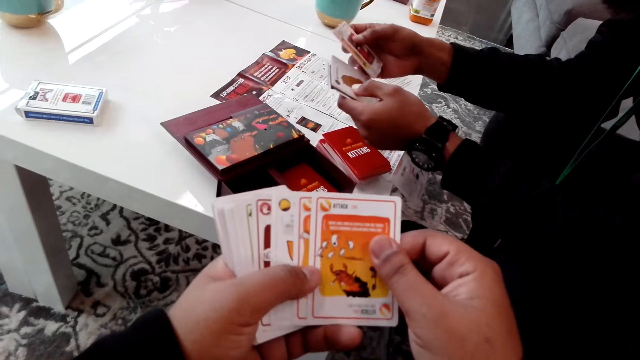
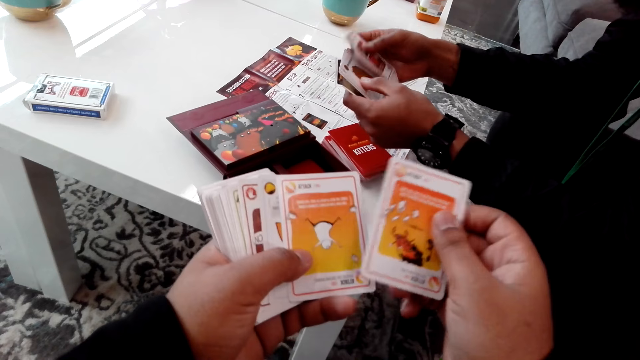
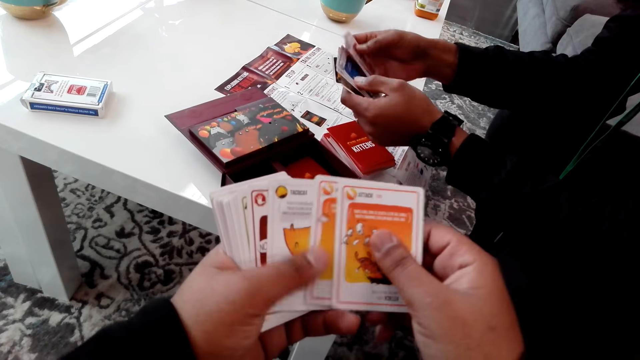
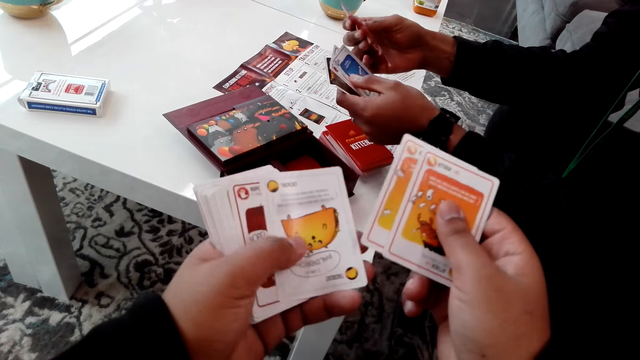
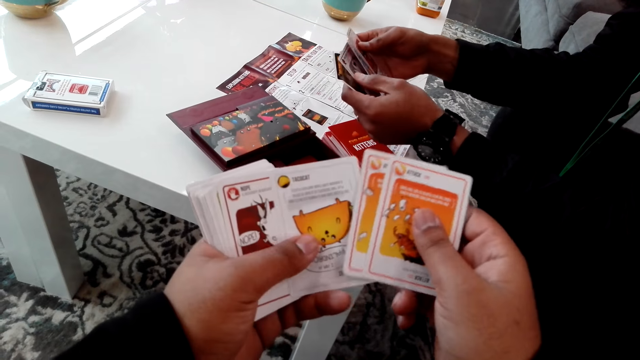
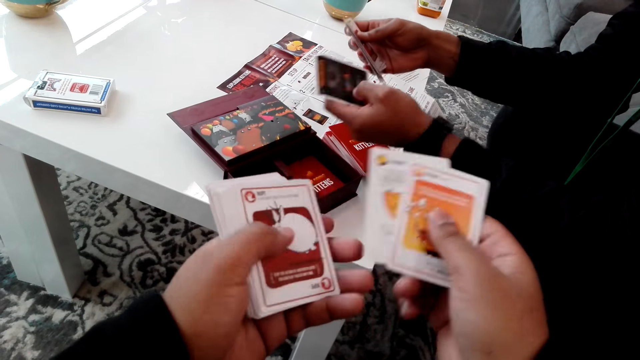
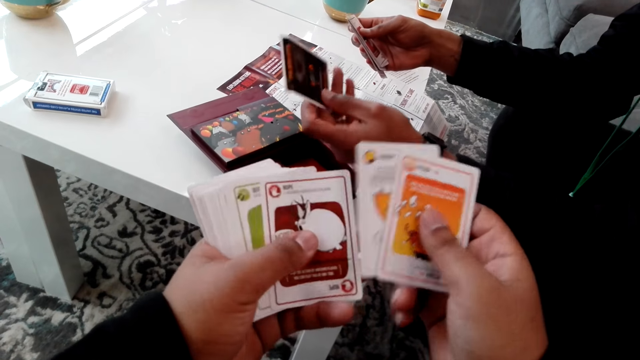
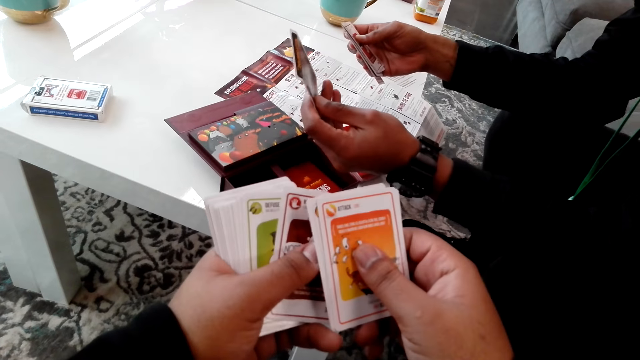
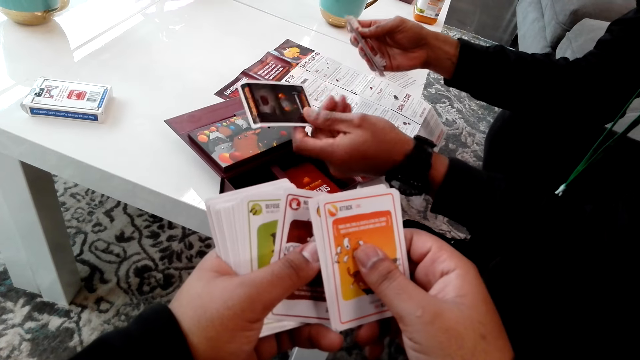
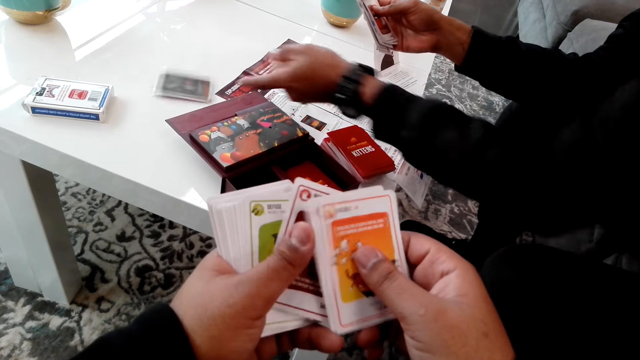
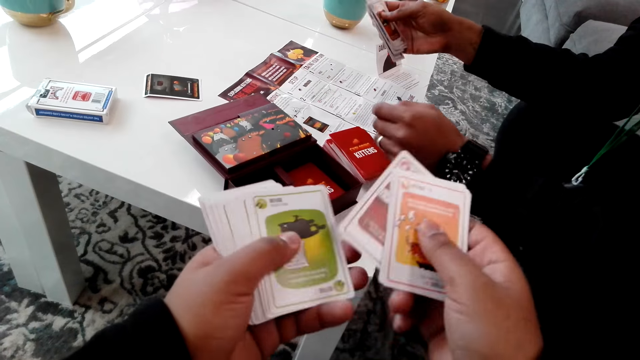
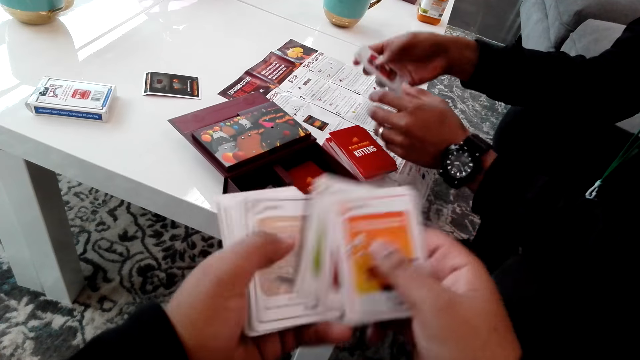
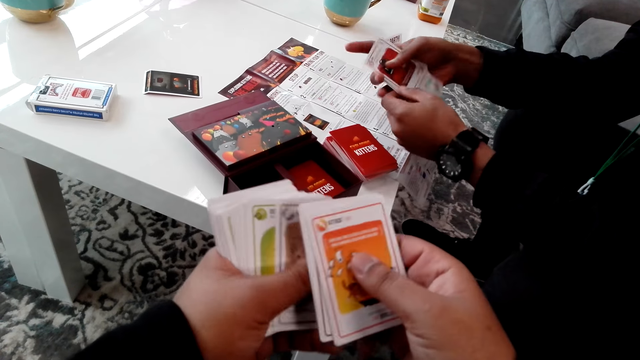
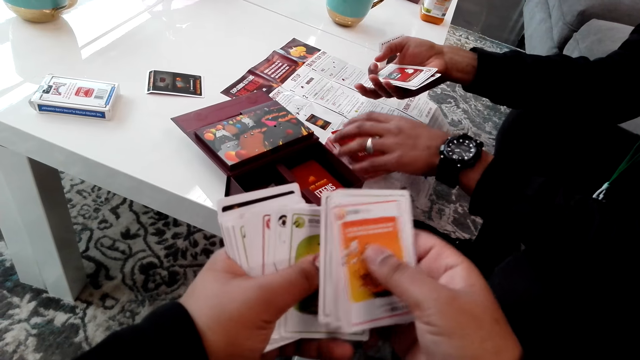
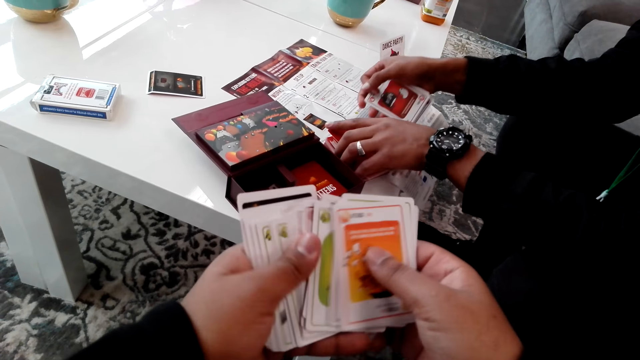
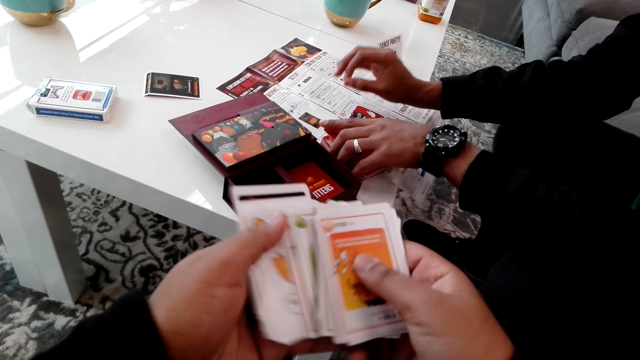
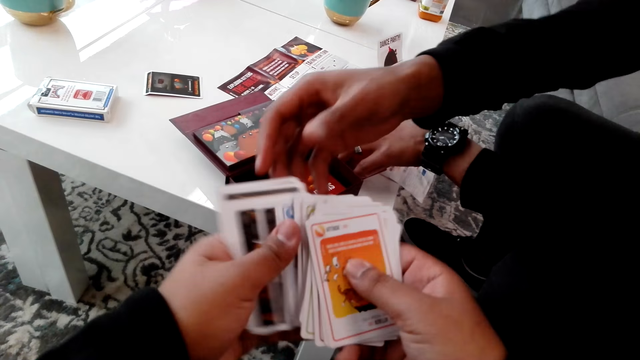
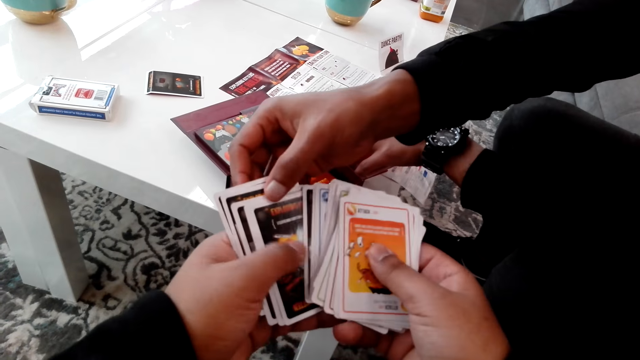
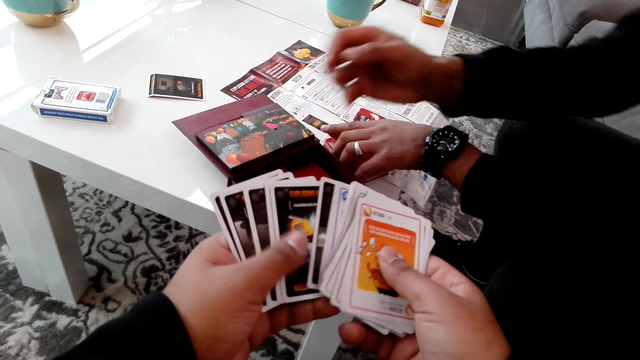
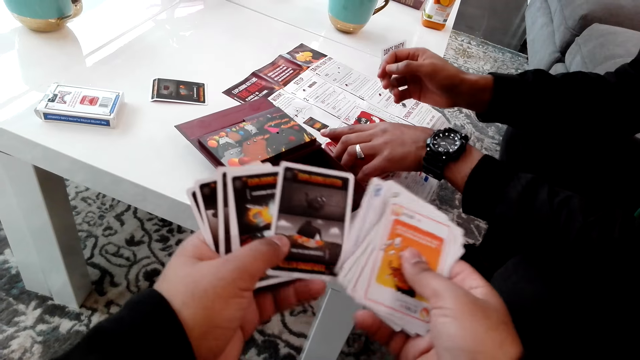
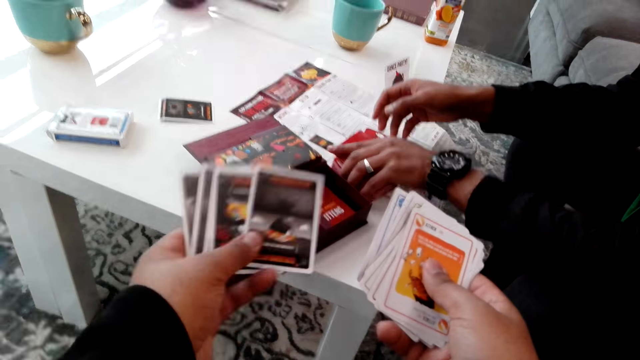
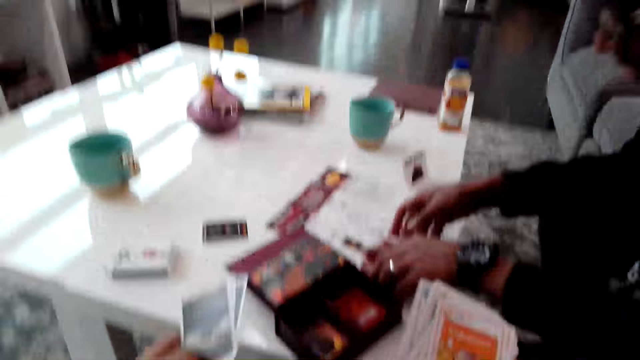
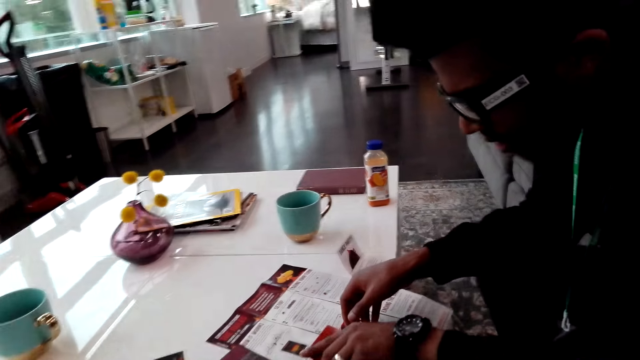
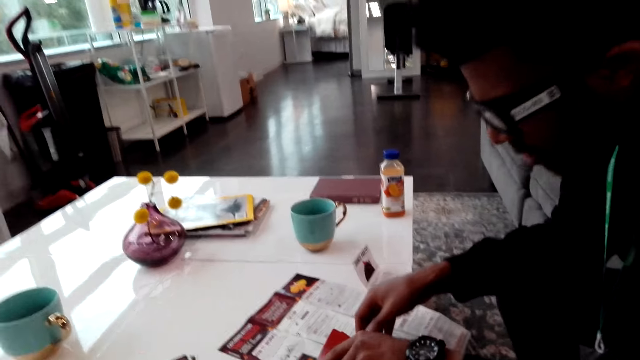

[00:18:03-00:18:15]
The camera wearer holds cards in his hands. A man puts a card down. The camera wearer counts cards in his hands. The man holds a card. The camera wearer puts down on a table.

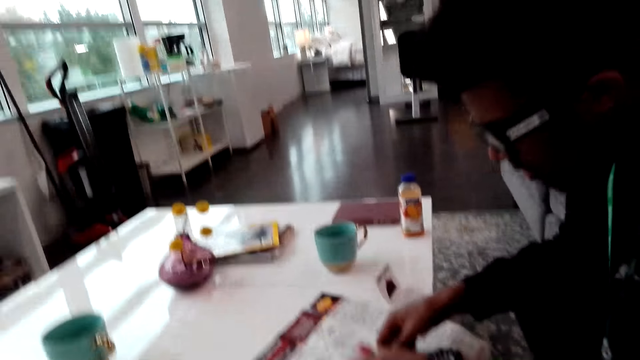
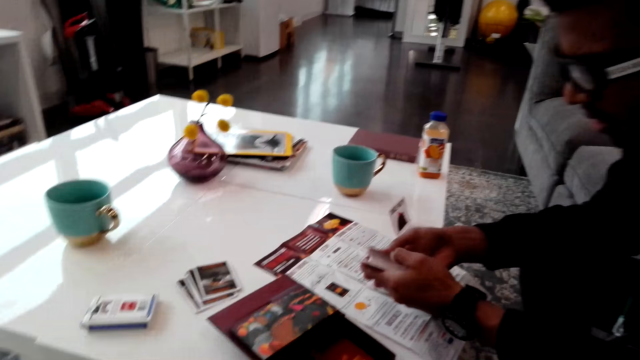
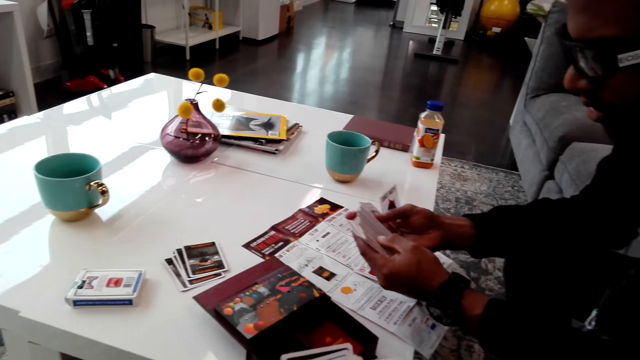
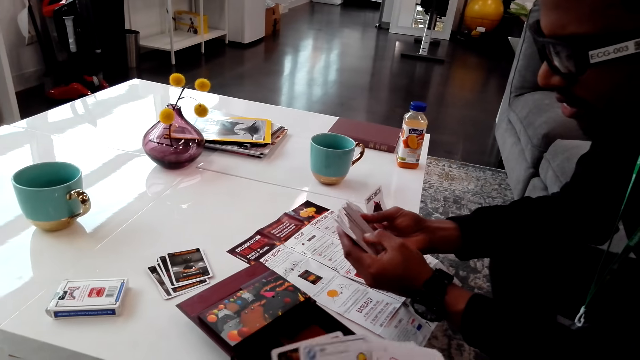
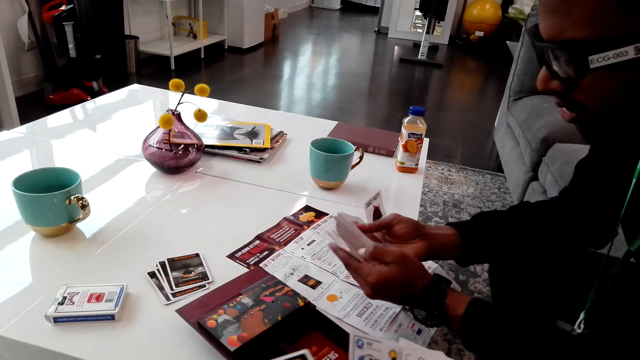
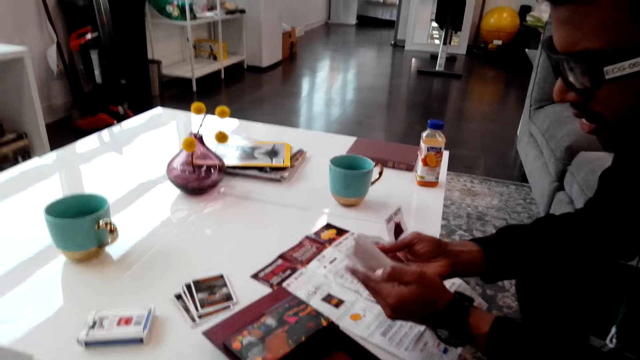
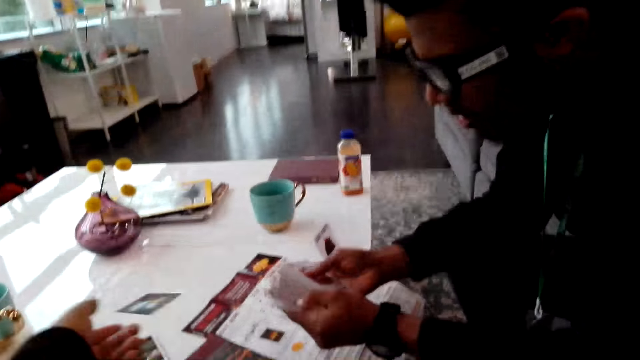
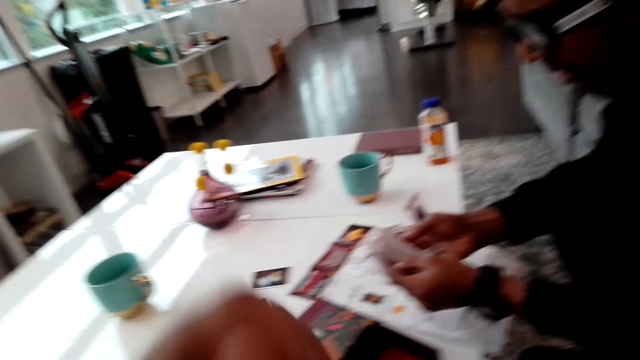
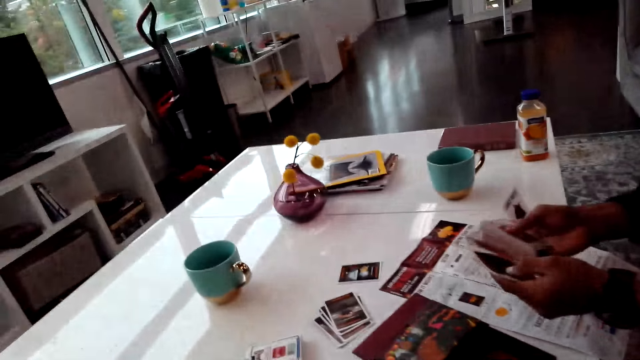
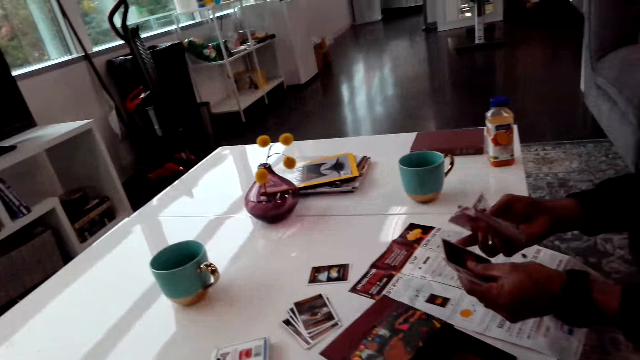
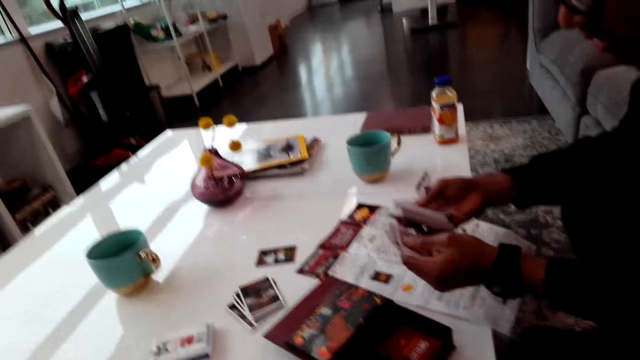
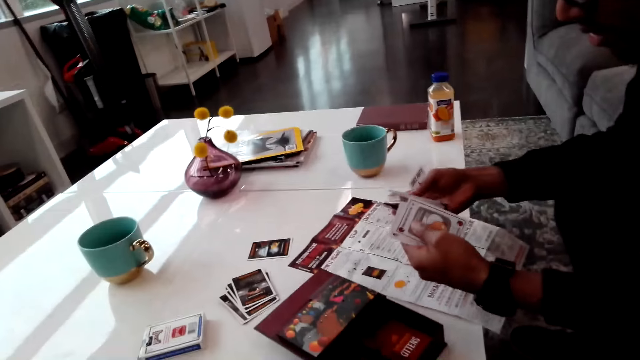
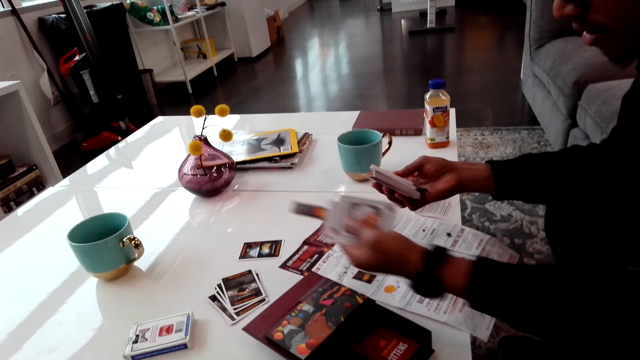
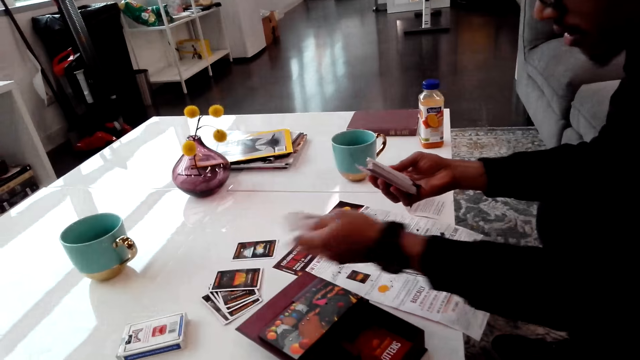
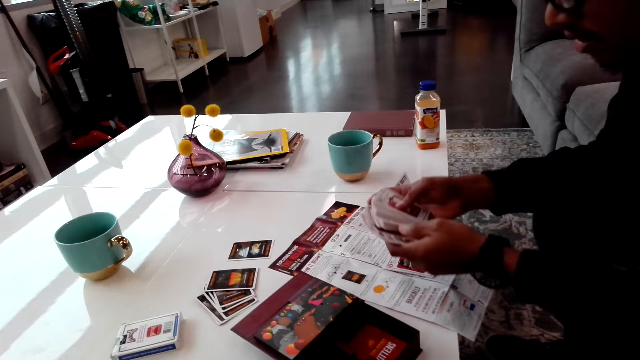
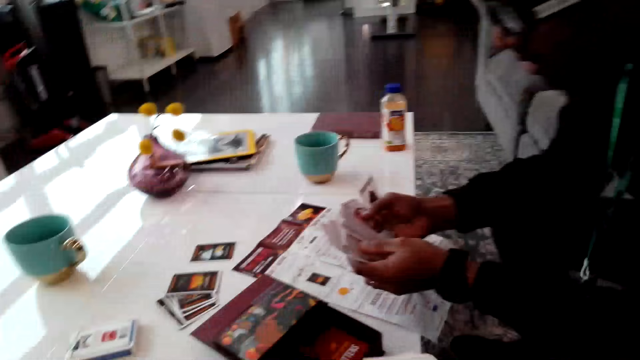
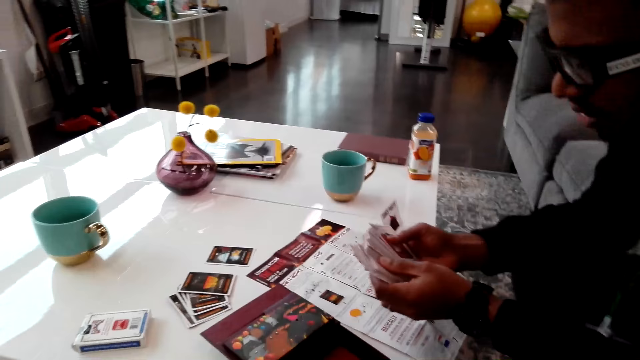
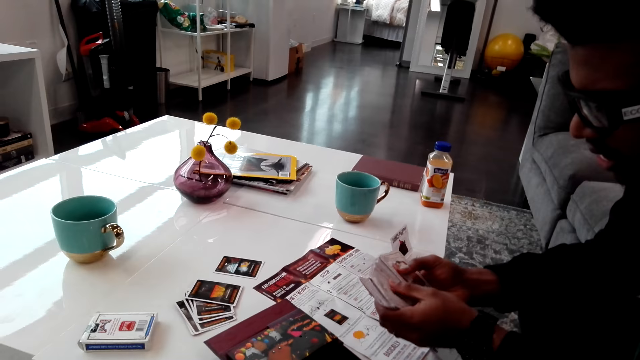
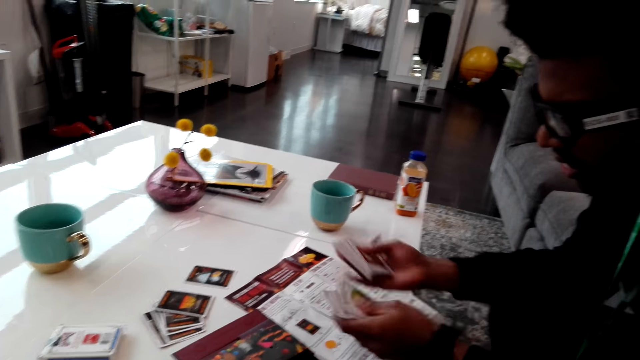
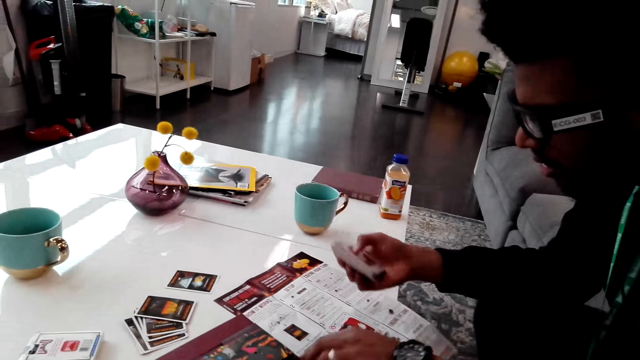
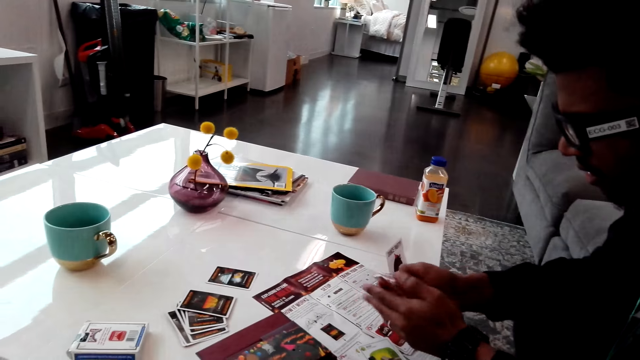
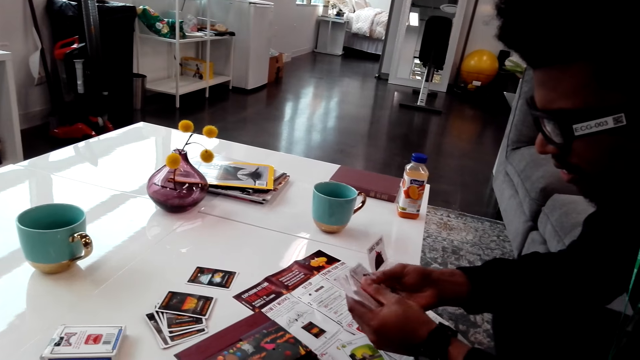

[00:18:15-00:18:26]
The camera wearer drops the card. A man chooses the cards. The man counts his cards. The camera wearer drops the cards. The man chooses the cards and drops the cards. The man chooses the cards and drops the cards.
